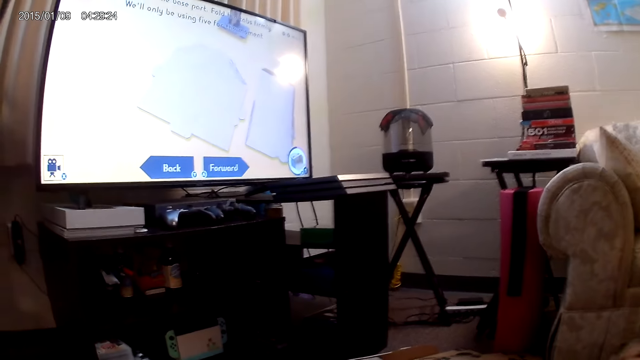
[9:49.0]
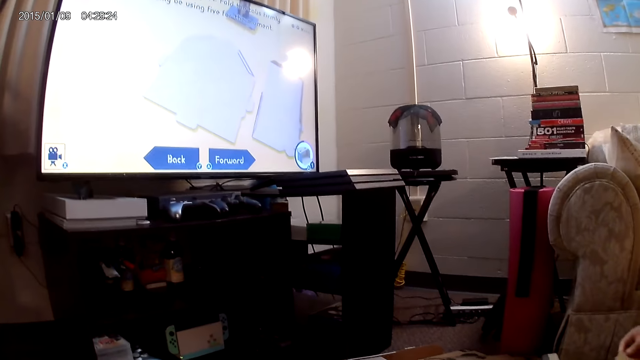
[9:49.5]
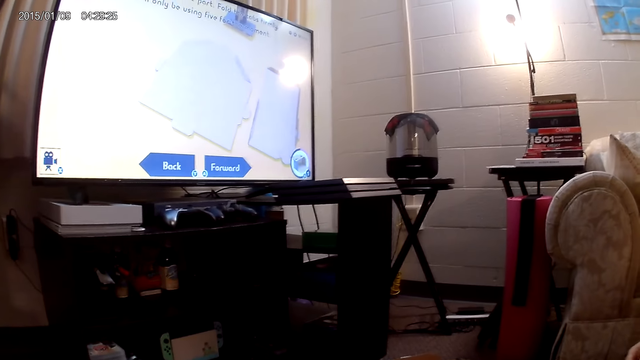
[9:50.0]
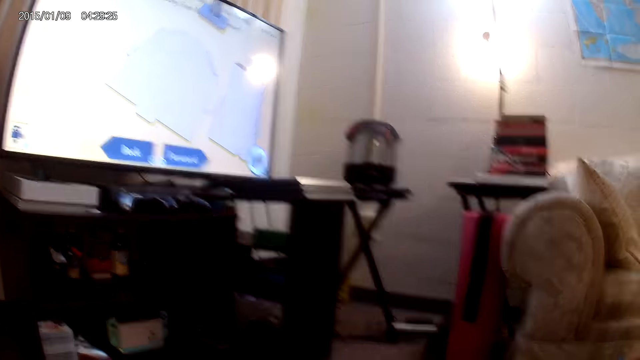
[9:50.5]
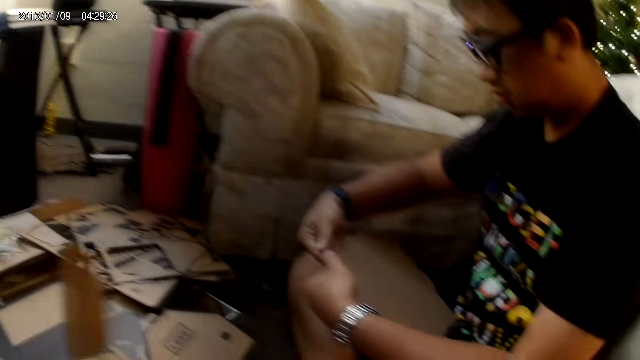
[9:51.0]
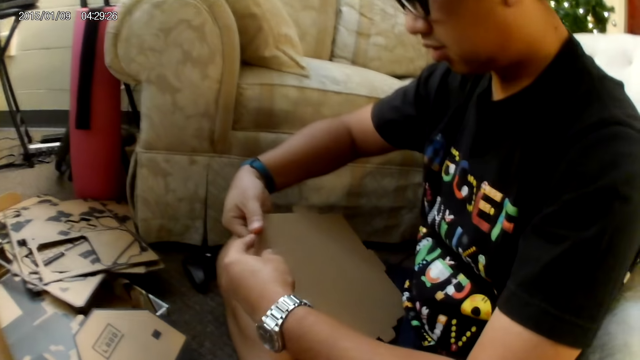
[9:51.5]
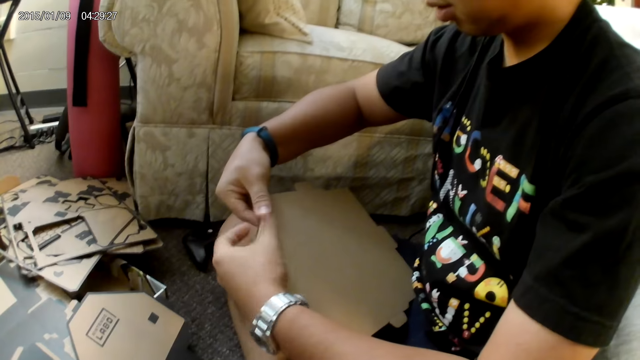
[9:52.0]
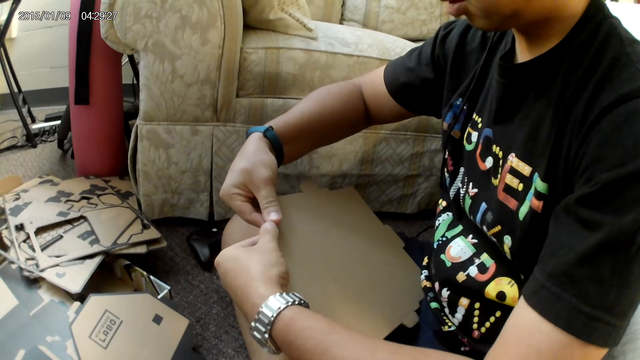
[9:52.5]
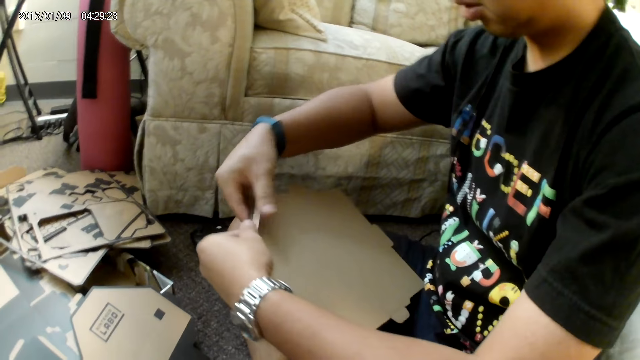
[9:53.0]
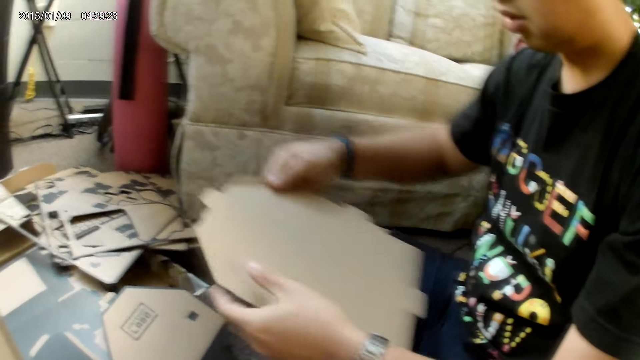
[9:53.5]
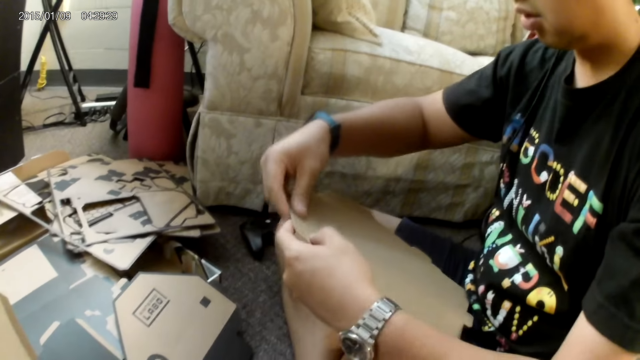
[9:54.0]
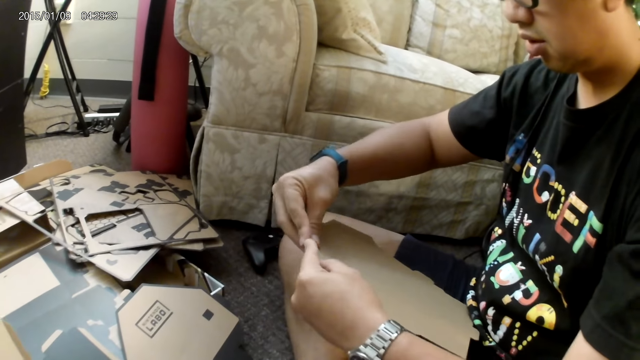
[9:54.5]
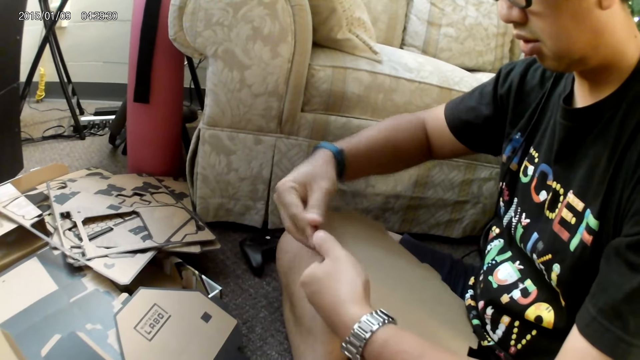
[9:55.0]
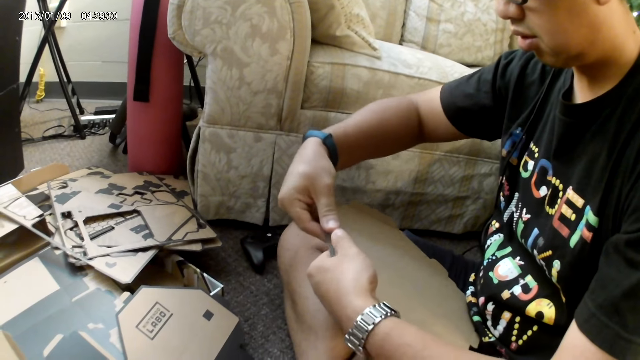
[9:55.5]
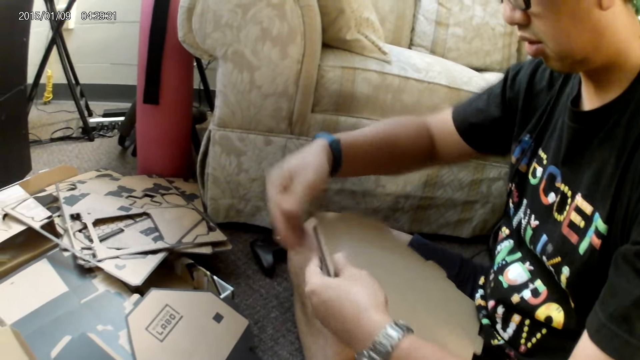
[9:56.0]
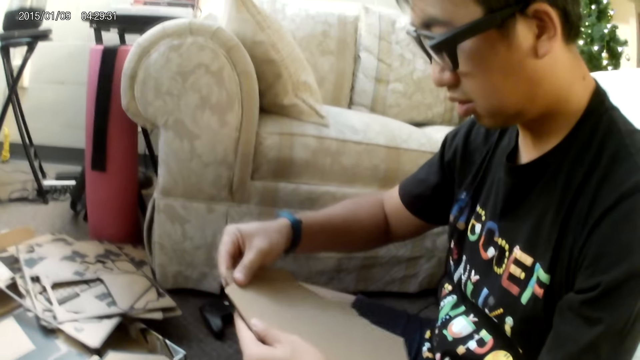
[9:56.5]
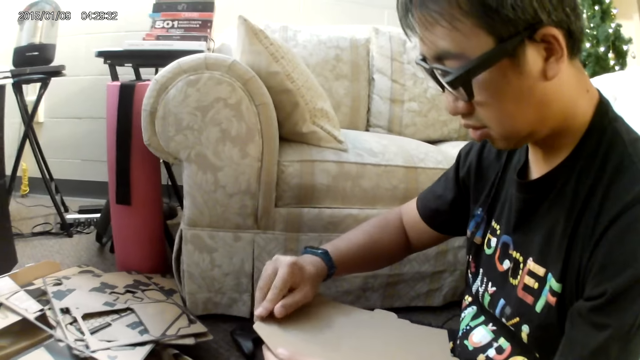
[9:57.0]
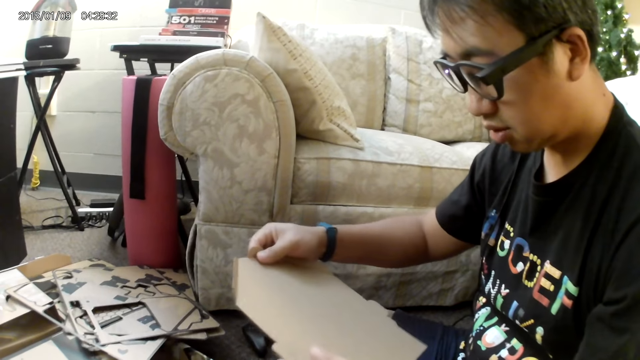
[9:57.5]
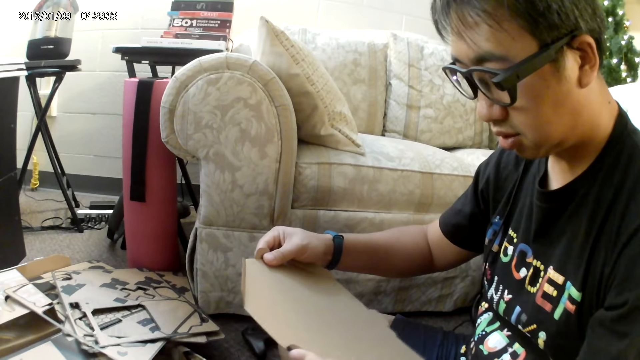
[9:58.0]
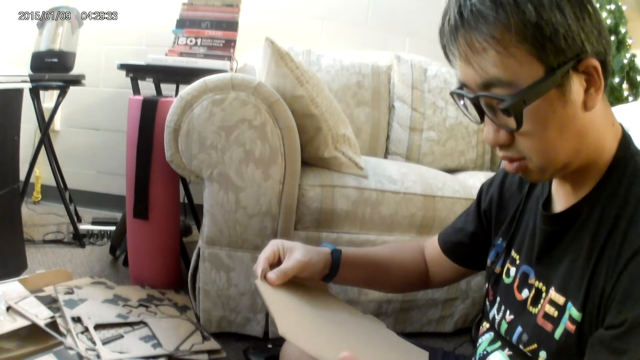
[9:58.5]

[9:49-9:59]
A man folds a cardboard piece with both hands. He turns a cardboard box. He folds another part of the cardboard piece with both hands. He folds another part of the cardboard piece with his right hand.

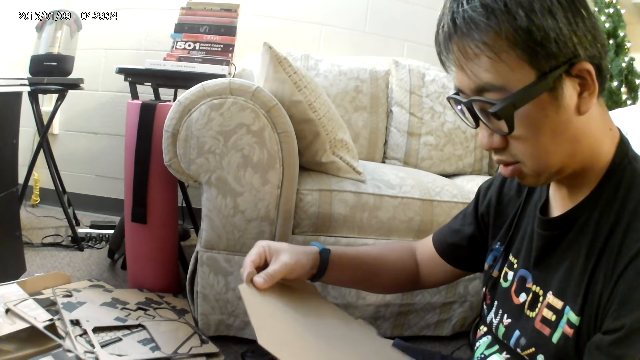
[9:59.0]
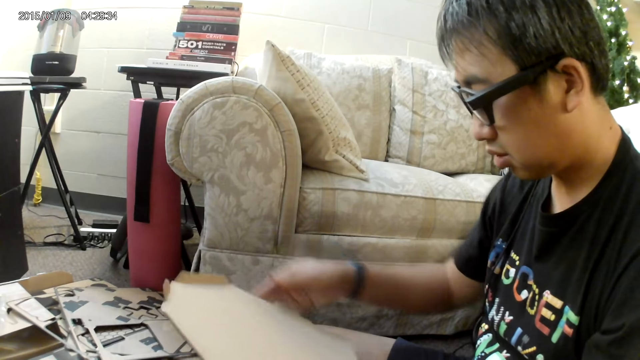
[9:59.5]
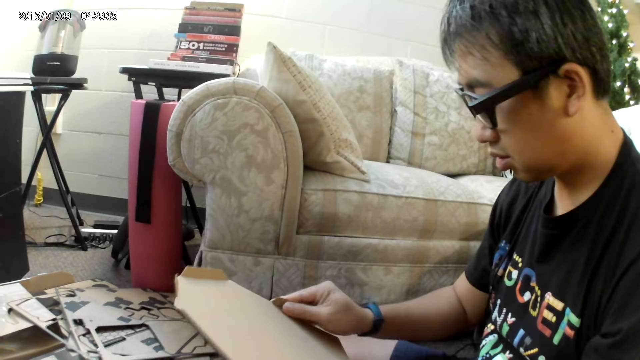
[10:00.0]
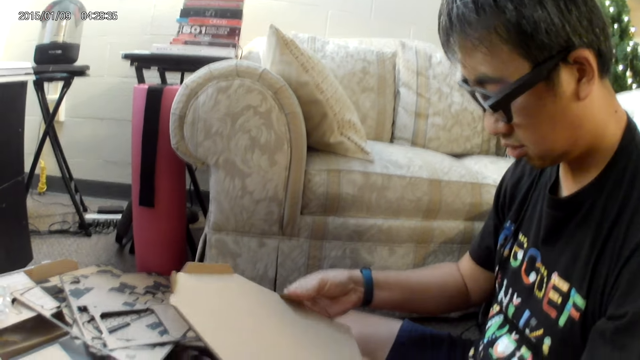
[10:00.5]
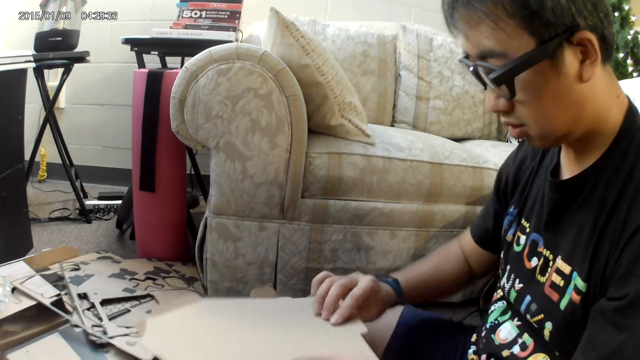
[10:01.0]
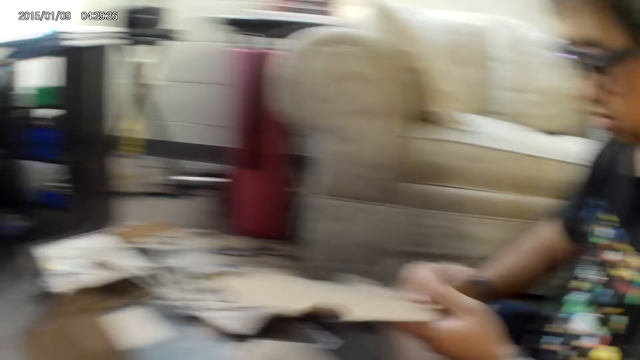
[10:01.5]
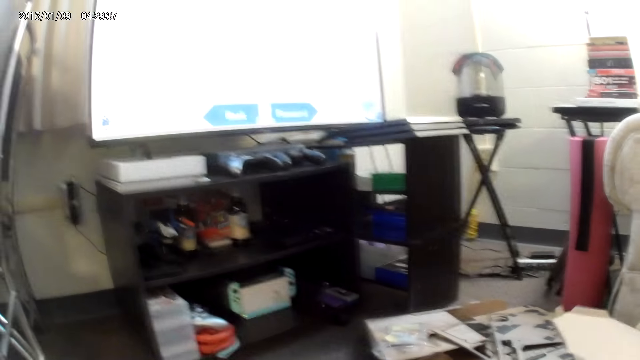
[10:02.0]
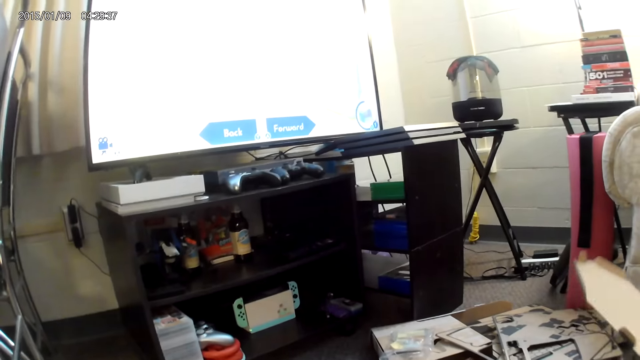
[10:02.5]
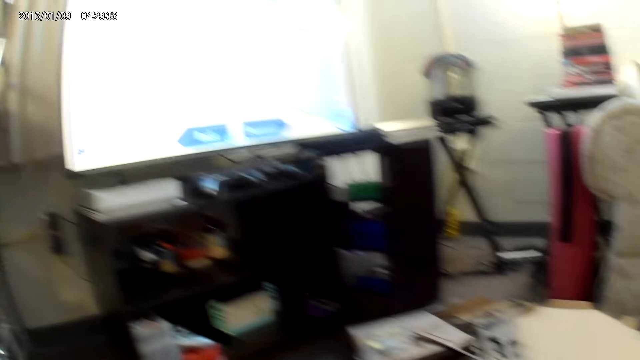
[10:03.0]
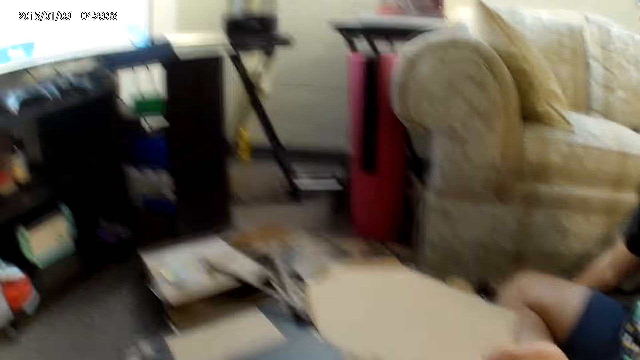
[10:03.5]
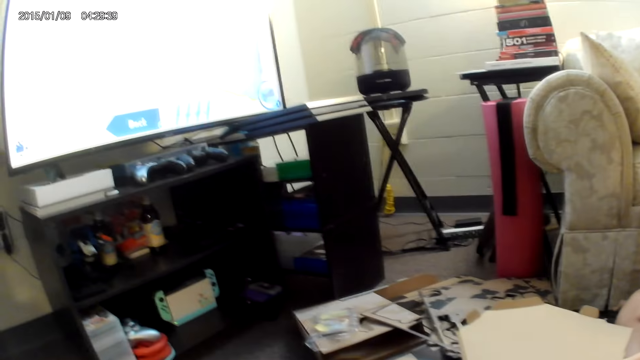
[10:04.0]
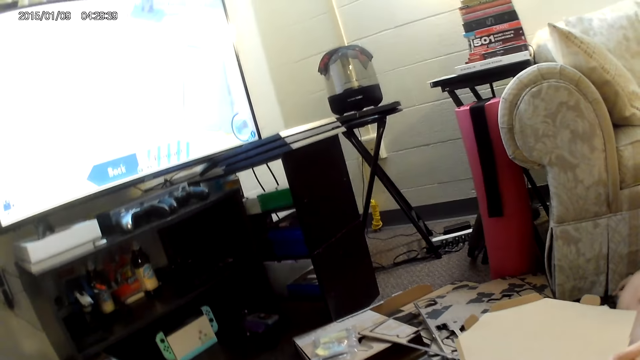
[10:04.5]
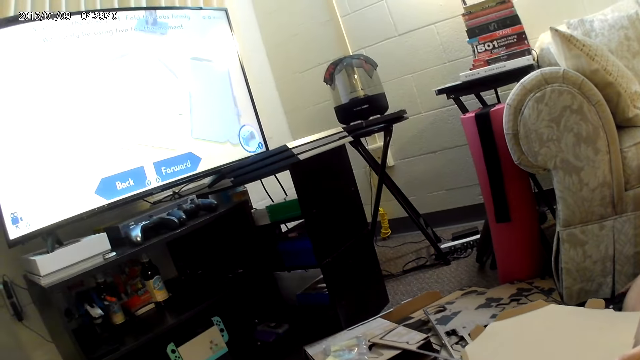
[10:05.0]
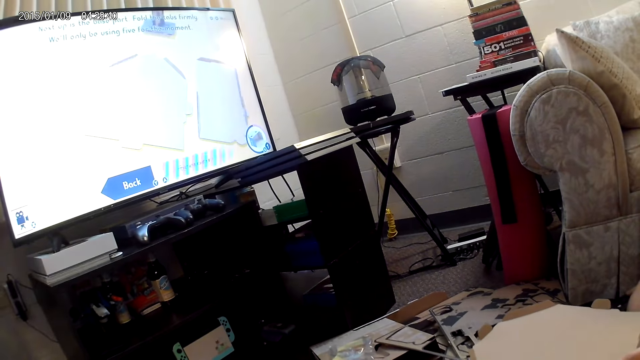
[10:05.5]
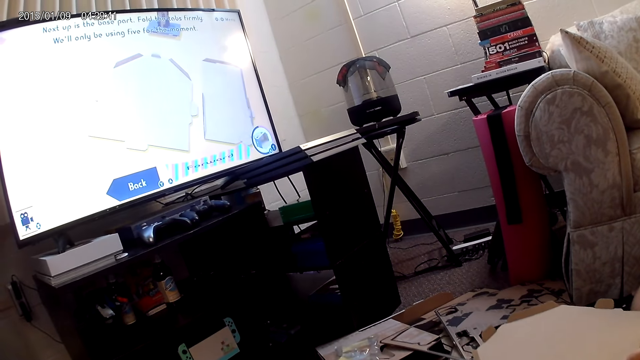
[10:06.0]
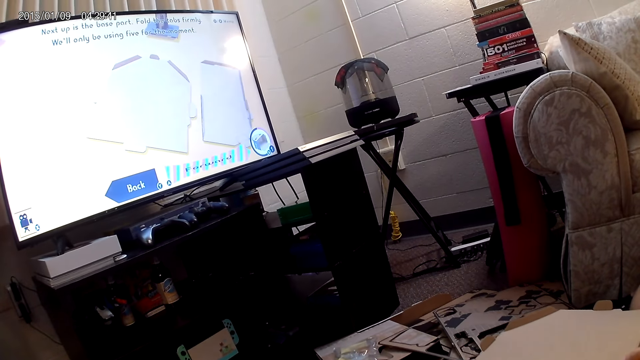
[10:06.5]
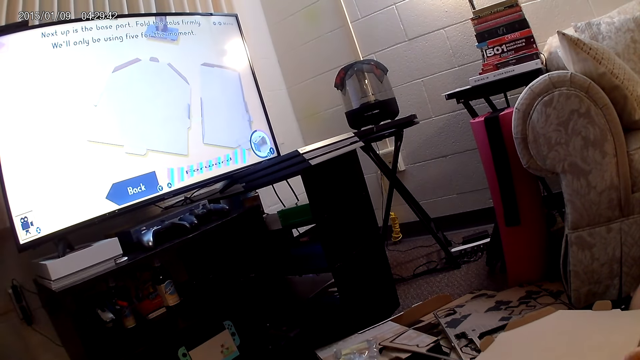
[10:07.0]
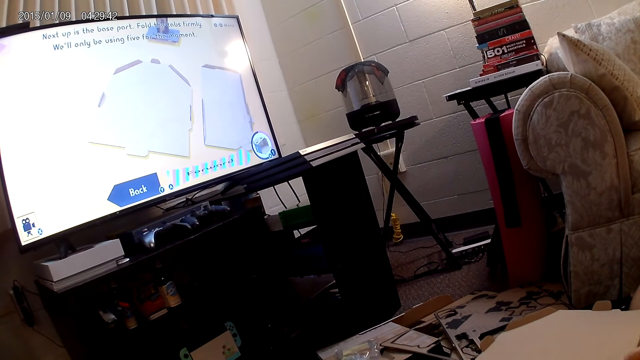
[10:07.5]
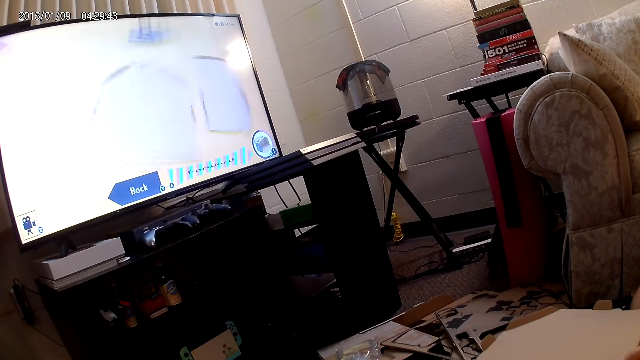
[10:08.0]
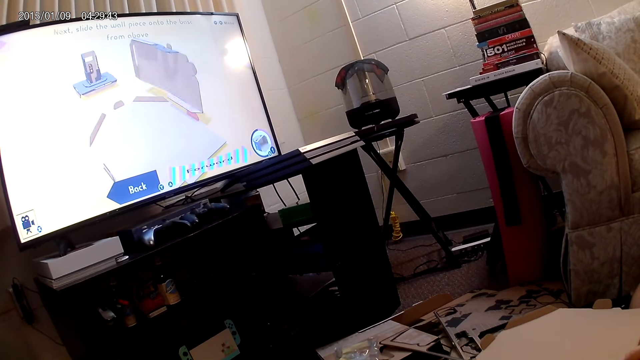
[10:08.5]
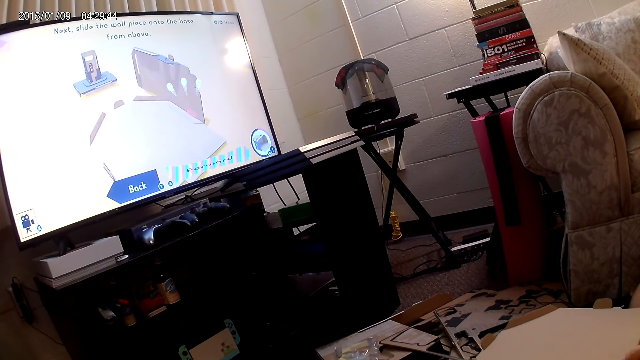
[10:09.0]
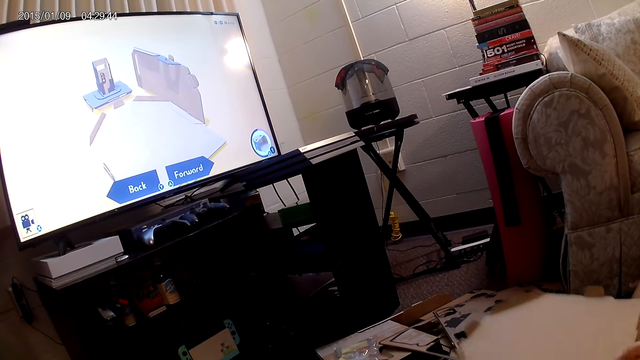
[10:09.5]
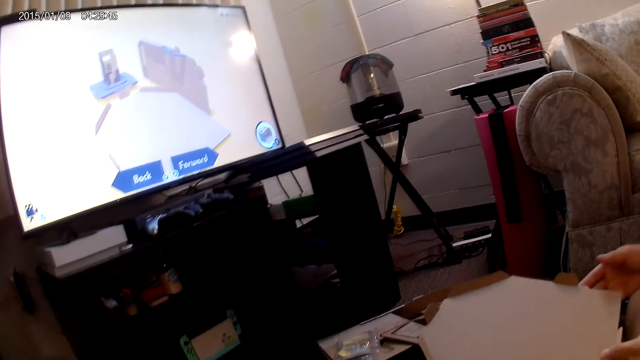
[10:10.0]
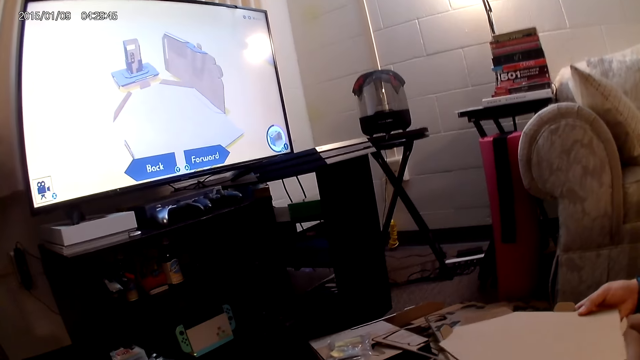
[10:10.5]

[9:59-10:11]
A man folds another part of the cardboard piece with his right hand. He turns a cardboard box. He folds another part of the cardboard piece with his right hand again.
